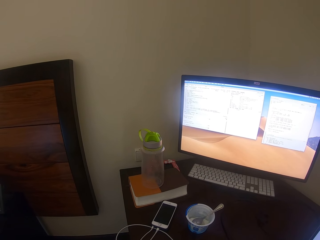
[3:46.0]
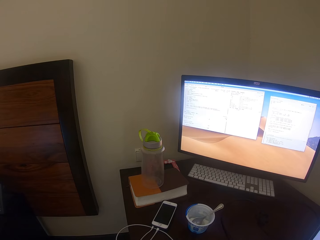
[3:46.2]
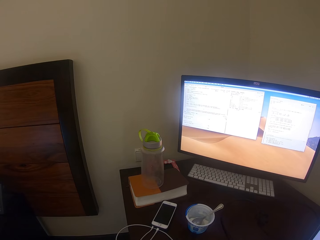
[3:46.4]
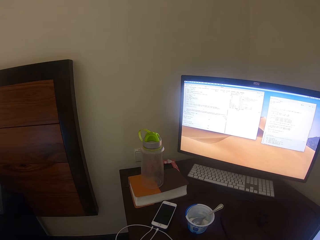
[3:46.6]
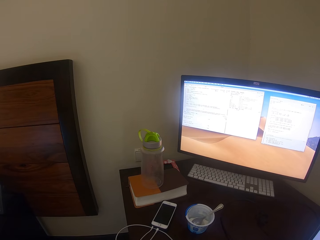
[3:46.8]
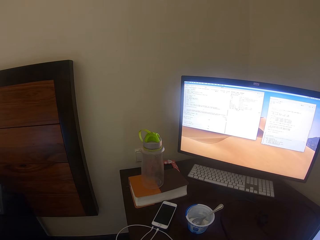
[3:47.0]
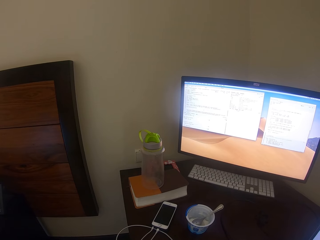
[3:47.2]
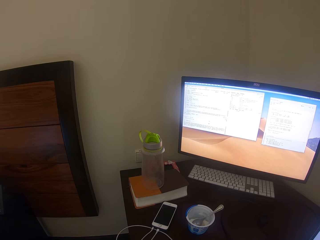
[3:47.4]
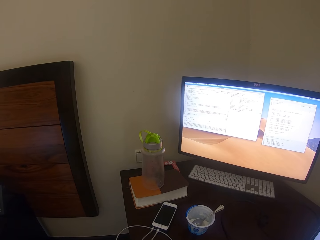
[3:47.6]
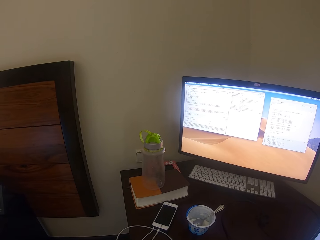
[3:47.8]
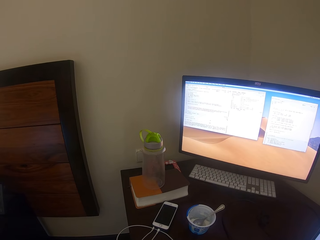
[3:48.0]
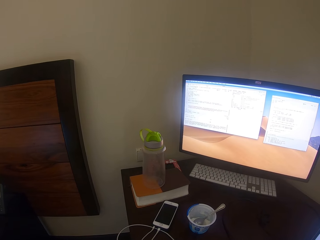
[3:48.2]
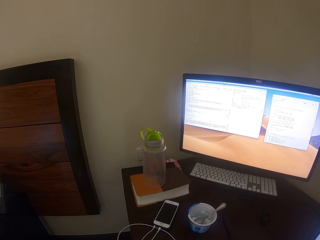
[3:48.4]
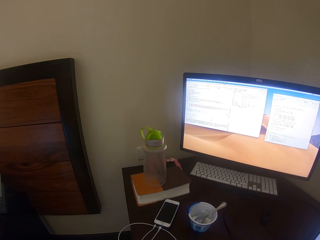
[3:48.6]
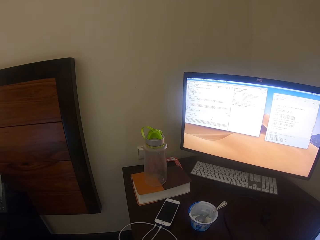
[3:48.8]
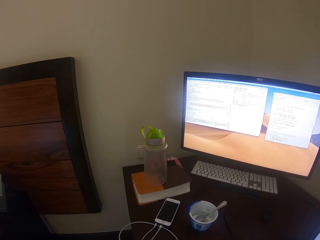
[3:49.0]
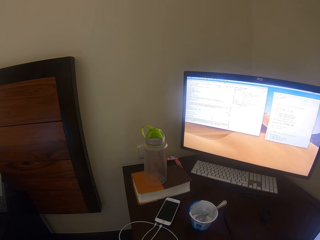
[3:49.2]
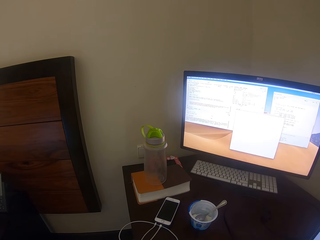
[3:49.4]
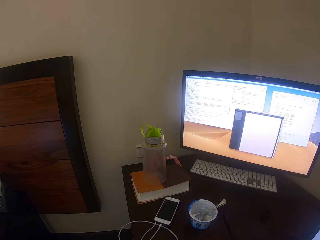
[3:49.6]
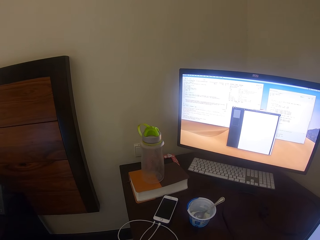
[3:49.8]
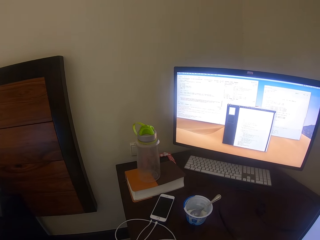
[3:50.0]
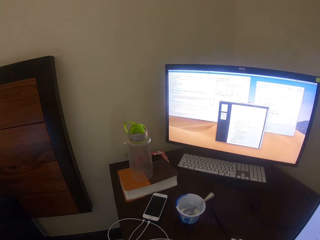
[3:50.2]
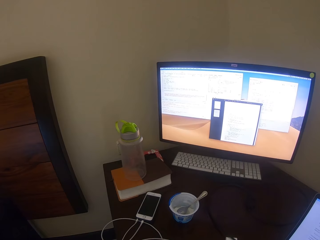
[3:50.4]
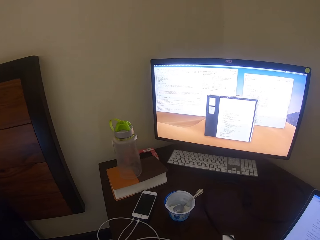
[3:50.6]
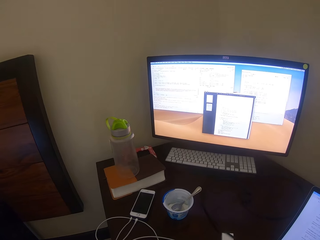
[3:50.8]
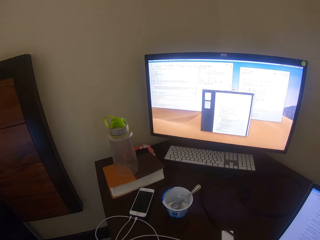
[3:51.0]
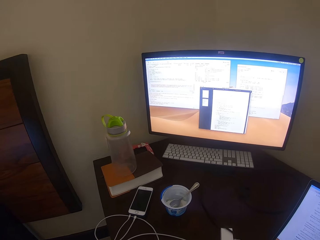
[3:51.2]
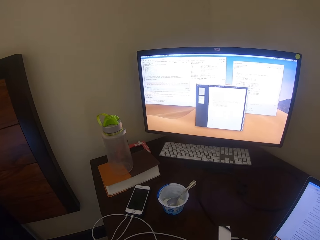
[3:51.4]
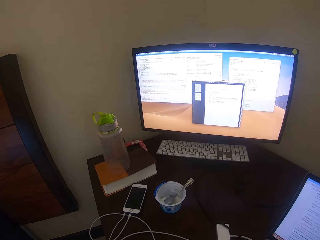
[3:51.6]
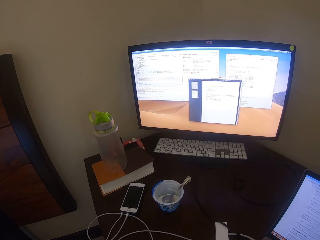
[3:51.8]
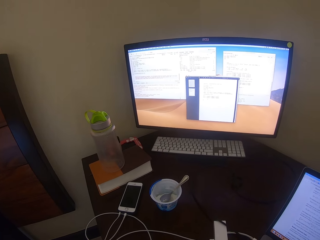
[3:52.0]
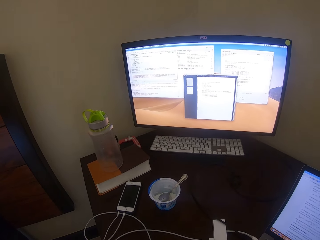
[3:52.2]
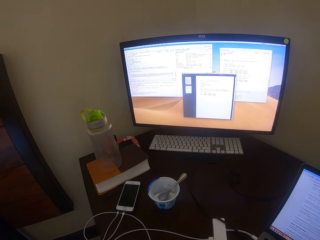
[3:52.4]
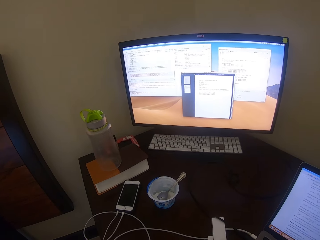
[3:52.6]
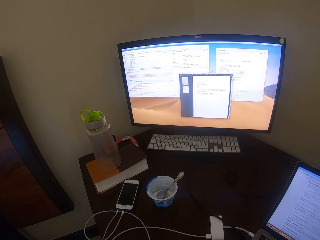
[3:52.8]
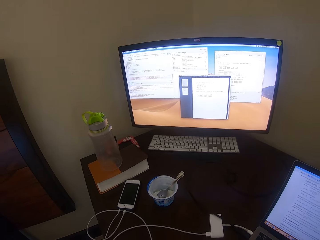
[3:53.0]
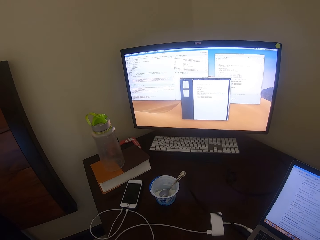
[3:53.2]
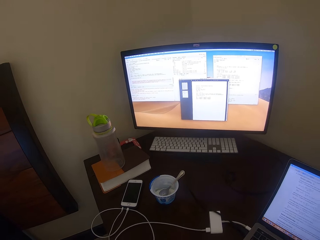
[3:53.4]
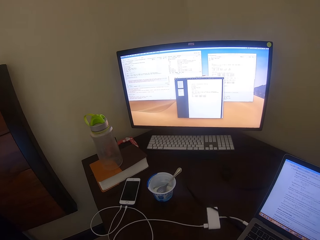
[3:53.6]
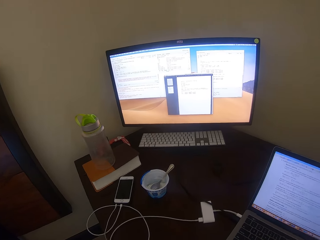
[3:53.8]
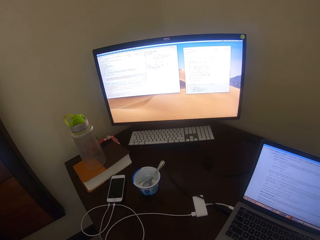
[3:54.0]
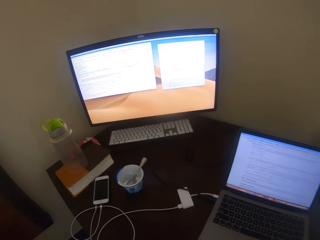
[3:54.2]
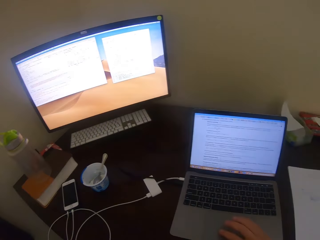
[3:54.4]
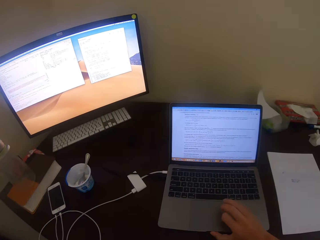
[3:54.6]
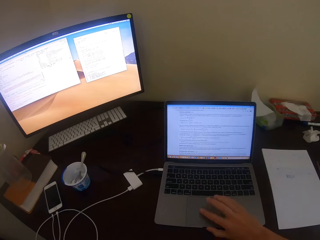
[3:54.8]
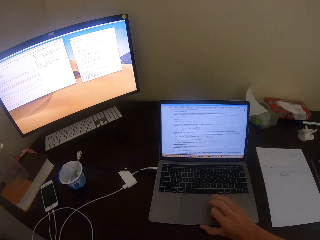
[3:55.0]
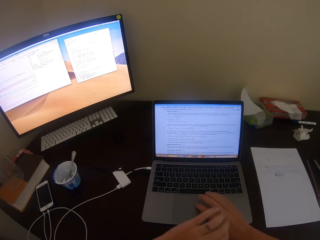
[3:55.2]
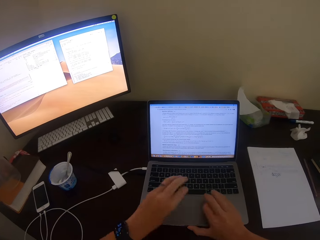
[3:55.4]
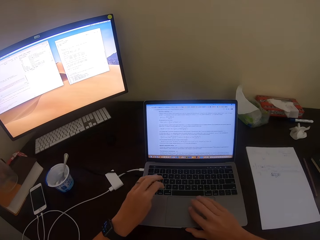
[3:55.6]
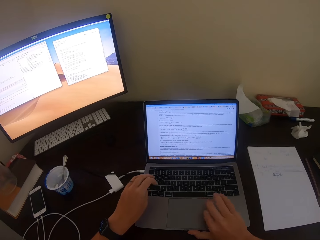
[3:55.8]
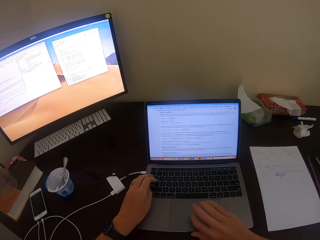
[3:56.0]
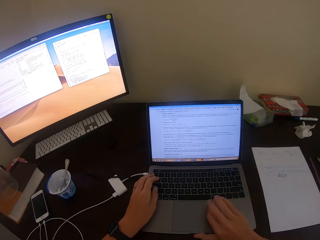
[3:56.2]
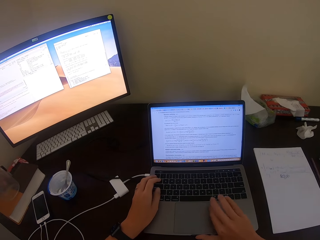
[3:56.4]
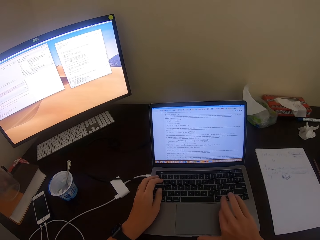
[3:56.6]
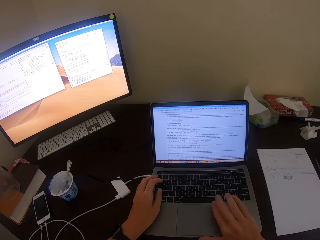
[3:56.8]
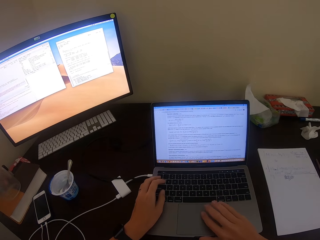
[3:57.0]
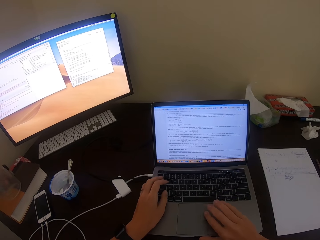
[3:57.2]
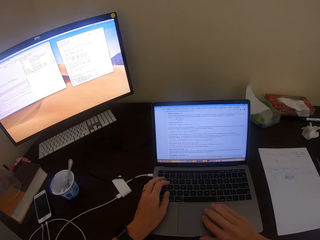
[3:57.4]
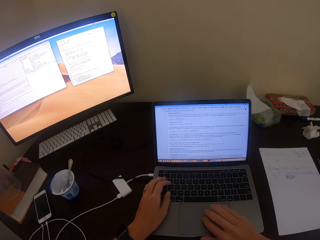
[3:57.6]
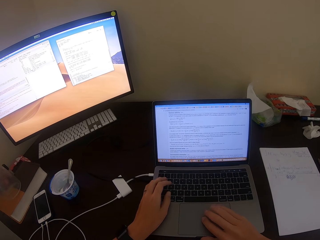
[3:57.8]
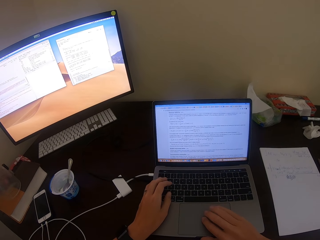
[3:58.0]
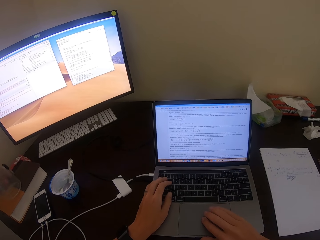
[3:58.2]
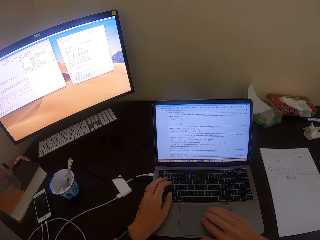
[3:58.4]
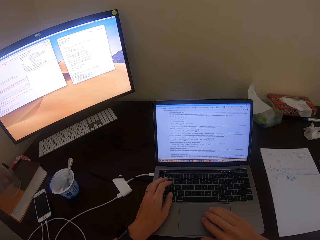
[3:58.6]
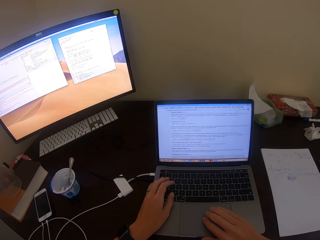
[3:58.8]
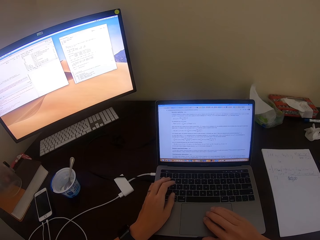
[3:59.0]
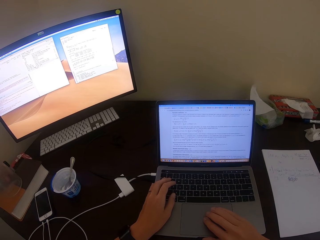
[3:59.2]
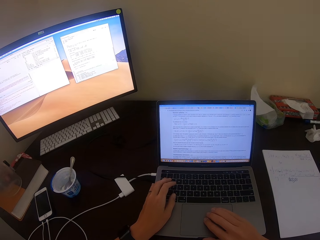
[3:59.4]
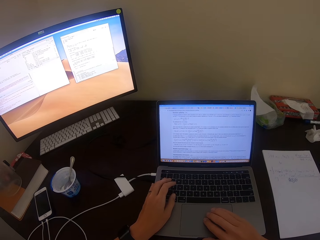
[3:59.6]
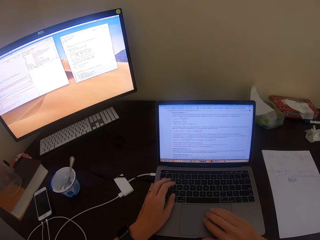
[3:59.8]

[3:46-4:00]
The camera wearer uses the desktop. They turn to the laptop. They operate the laptop.

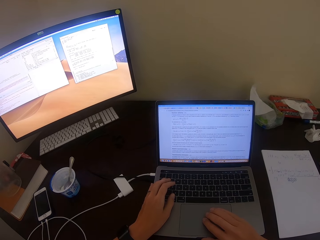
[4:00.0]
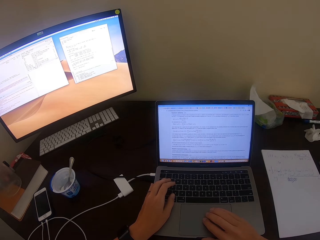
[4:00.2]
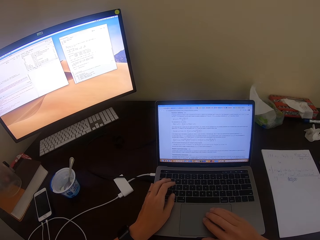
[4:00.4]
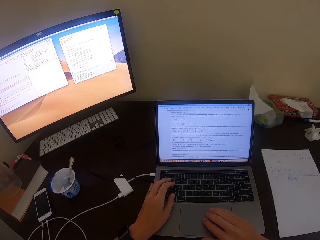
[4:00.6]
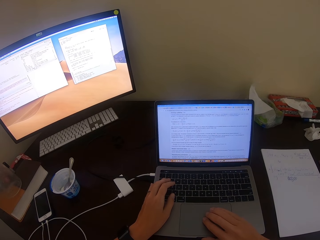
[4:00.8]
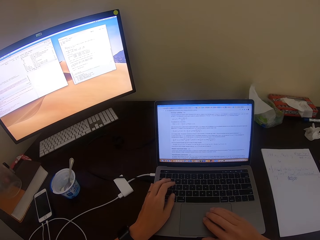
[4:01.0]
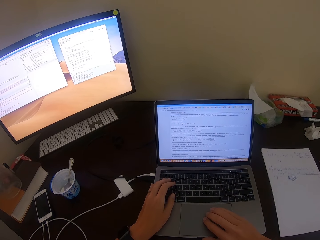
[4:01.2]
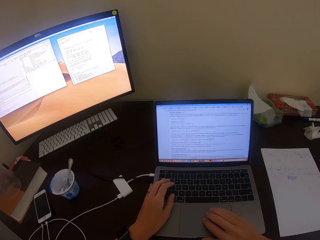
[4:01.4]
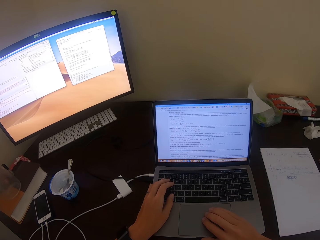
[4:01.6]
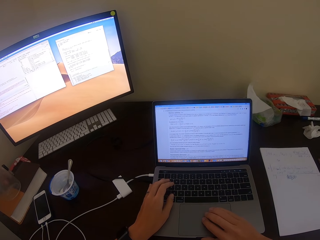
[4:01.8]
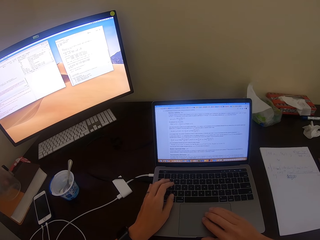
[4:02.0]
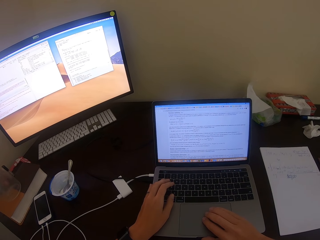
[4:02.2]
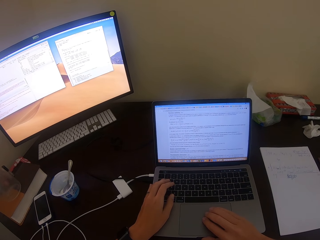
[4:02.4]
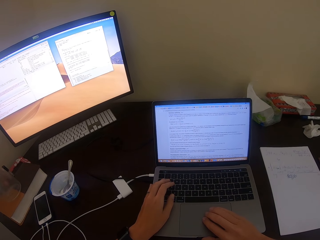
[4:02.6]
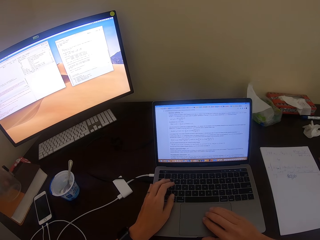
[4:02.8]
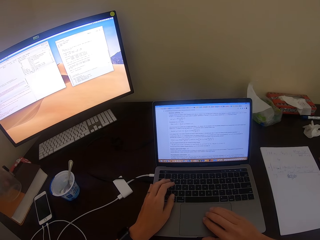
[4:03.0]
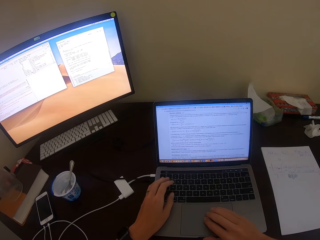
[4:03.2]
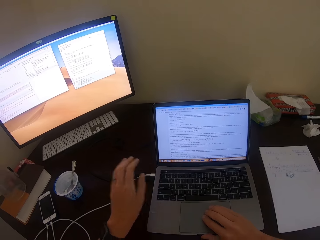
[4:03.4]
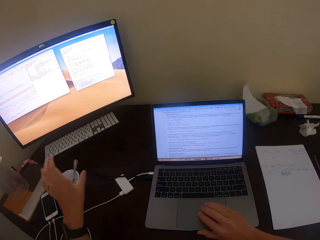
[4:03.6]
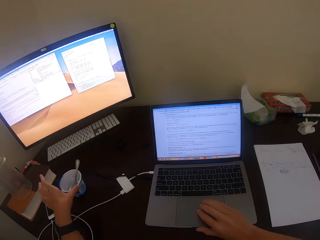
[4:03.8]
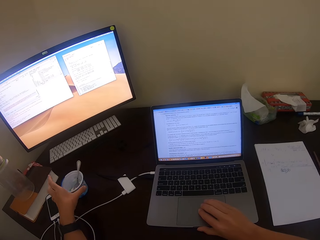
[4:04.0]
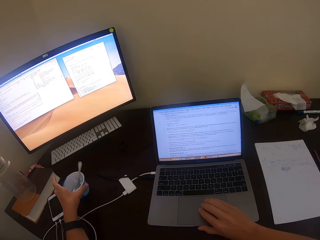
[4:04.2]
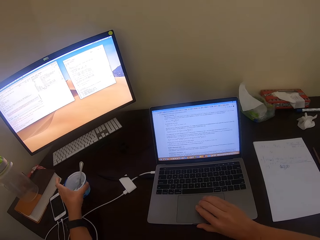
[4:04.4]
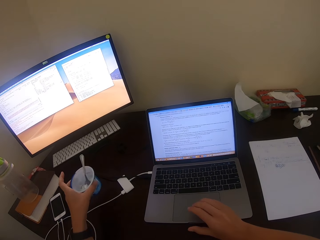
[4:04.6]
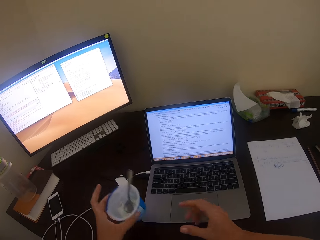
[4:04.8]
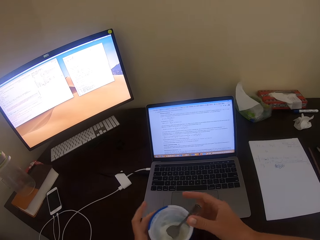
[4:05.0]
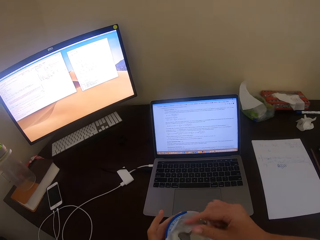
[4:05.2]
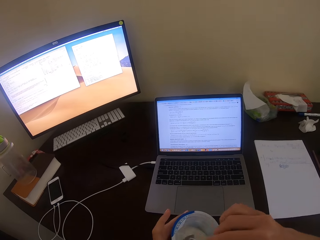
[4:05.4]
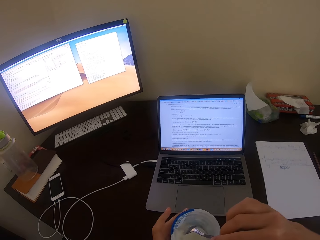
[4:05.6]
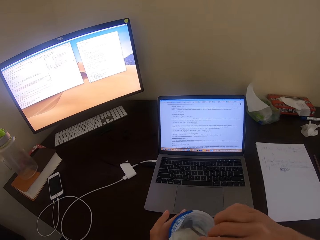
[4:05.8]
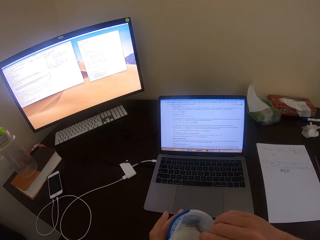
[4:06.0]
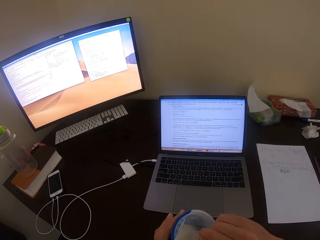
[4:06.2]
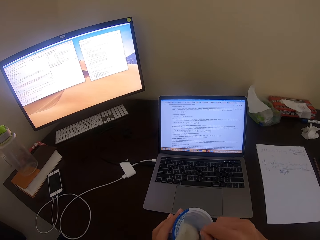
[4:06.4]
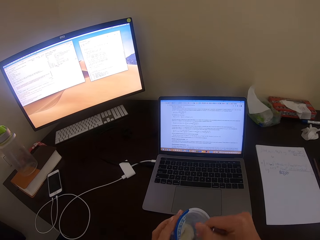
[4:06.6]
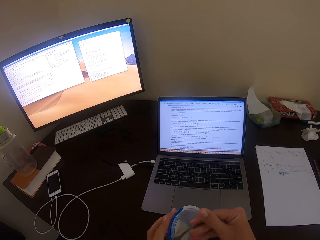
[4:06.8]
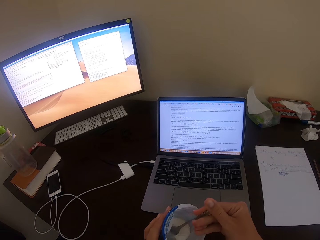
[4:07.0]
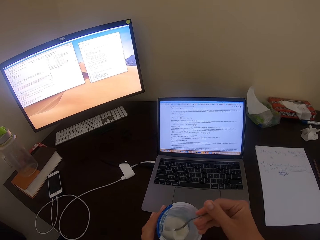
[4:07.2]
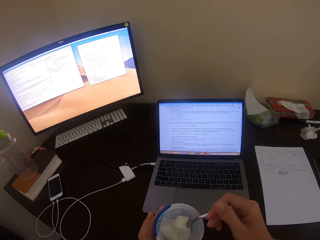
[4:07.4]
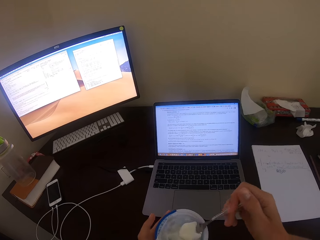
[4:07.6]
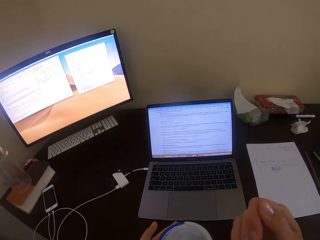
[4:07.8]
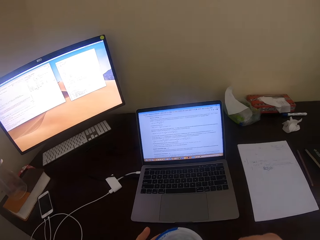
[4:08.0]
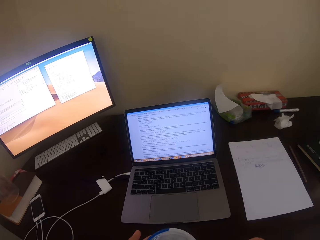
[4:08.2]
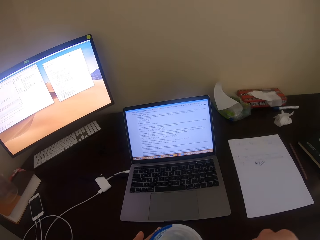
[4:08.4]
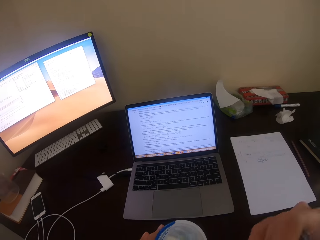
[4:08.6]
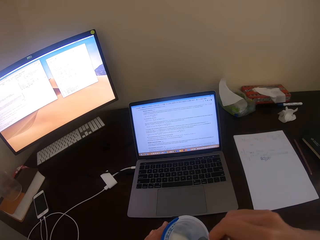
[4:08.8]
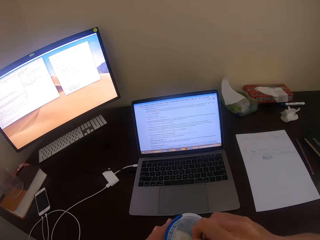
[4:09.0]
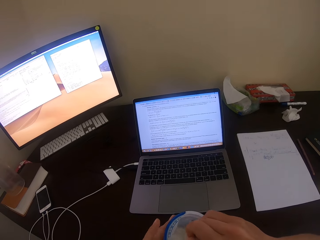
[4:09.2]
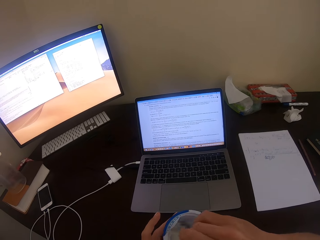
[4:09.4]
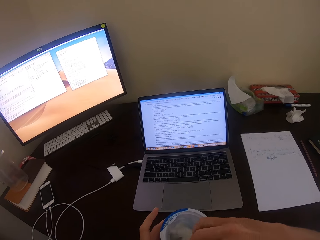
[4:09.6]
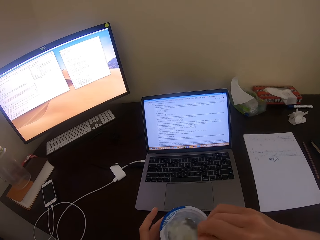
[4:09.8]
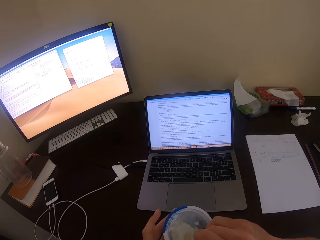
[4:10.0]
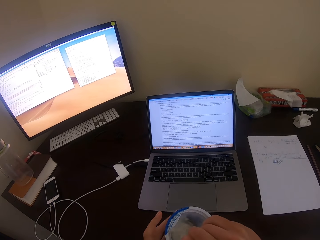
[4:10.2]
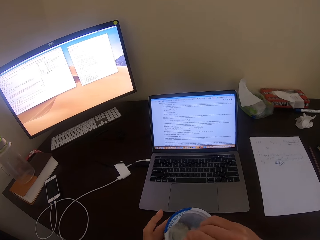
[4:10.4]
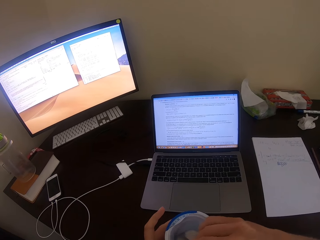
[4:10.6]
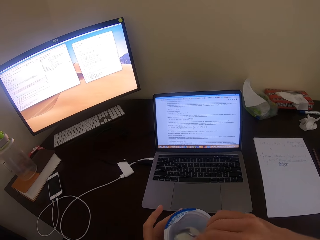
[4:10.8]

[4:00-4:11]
The camera wearer picks up the tin of ice cream or container. They scoop some ice cream. They eat from the container with a spoon.
